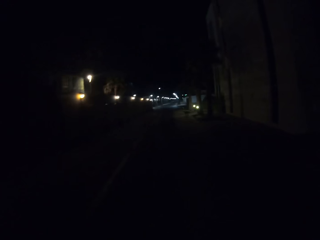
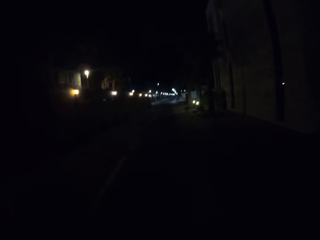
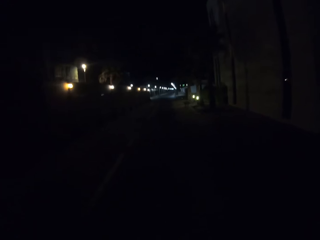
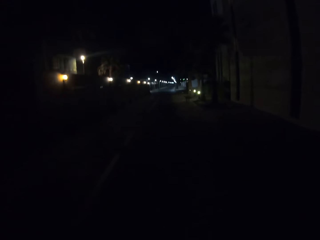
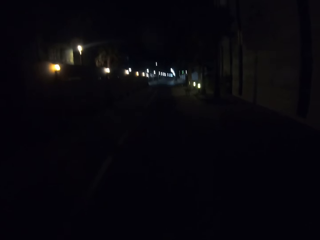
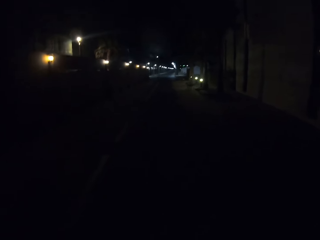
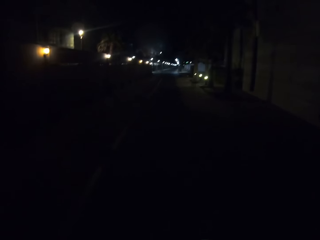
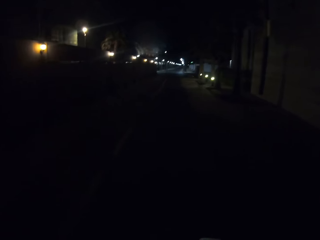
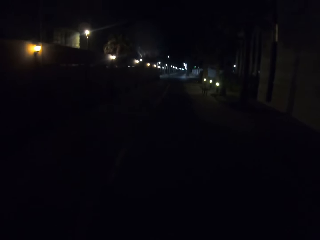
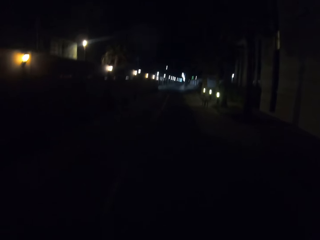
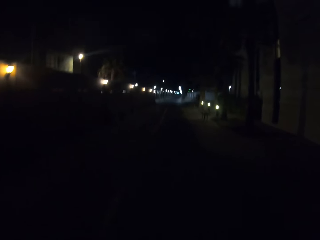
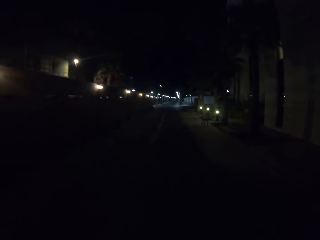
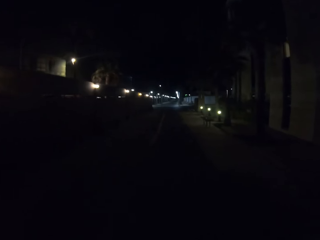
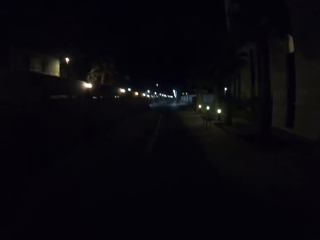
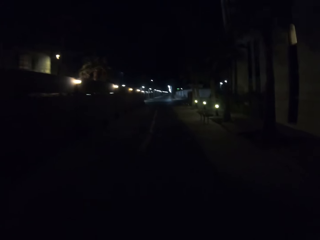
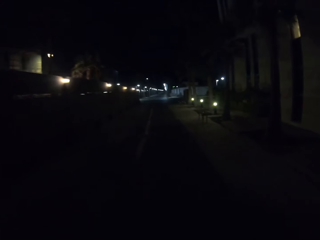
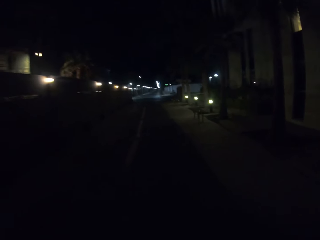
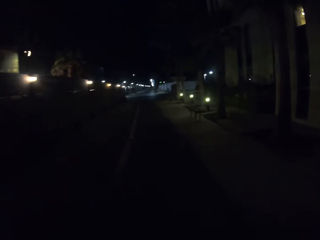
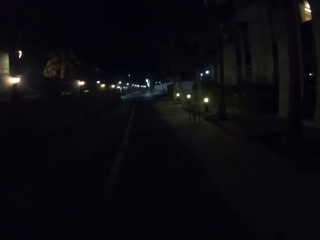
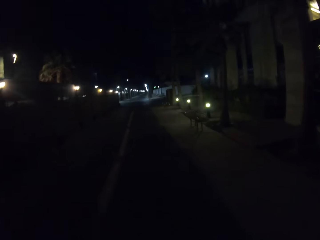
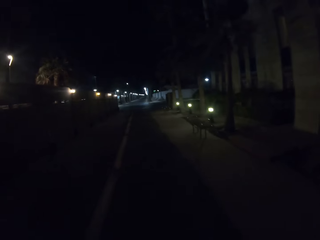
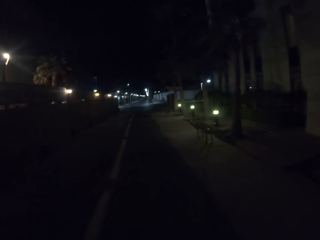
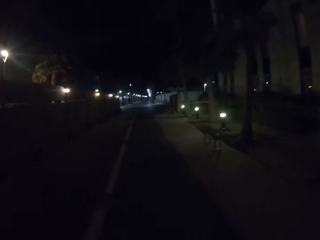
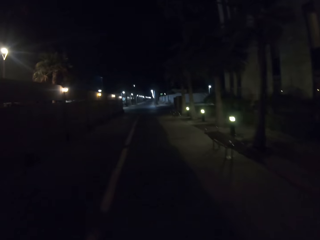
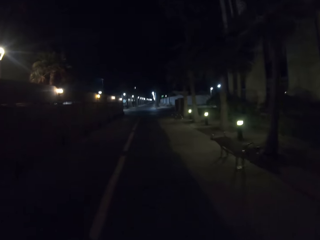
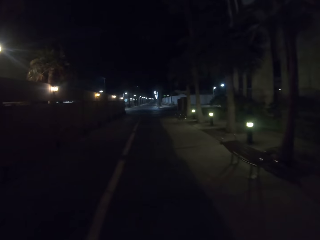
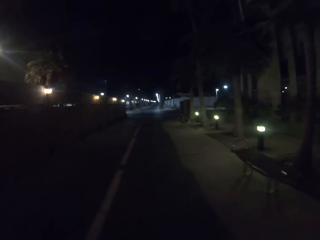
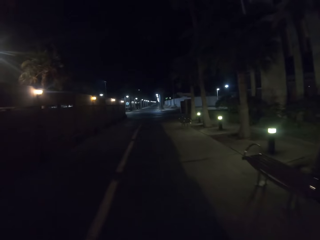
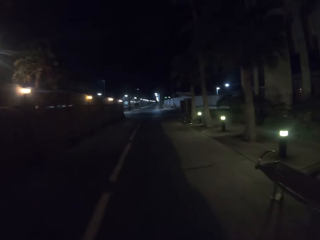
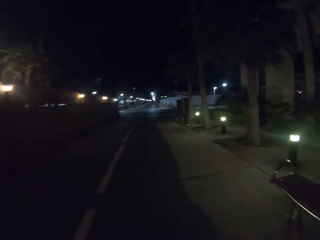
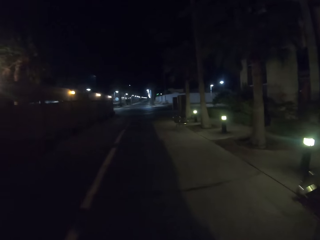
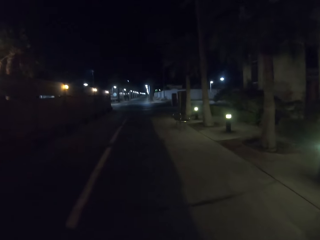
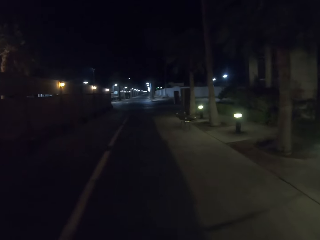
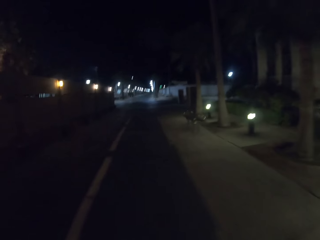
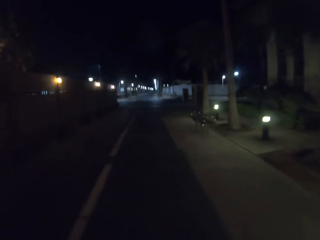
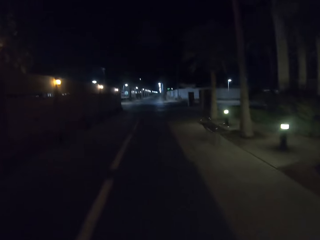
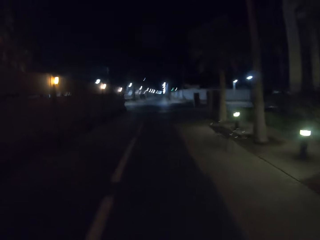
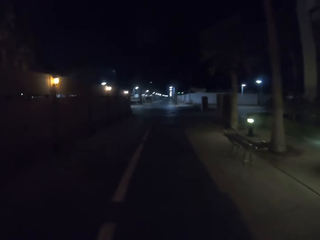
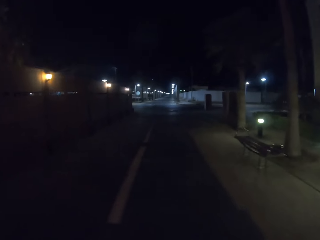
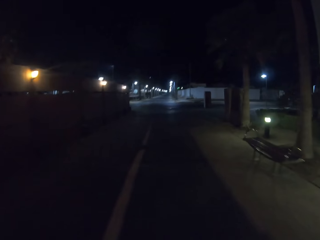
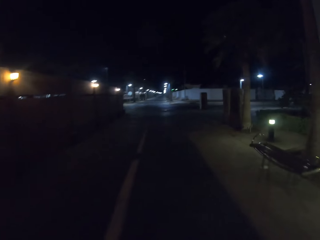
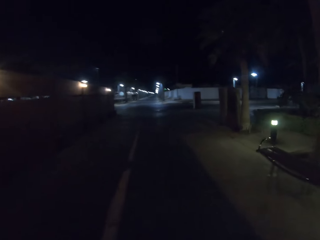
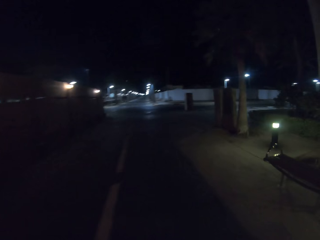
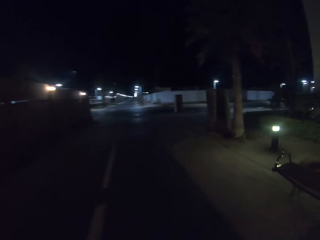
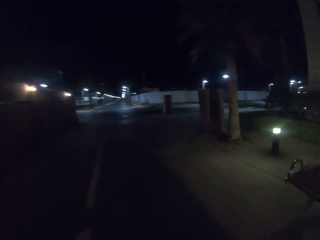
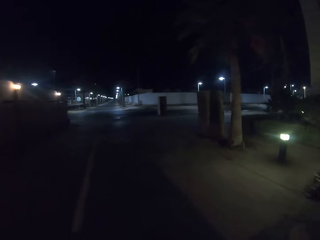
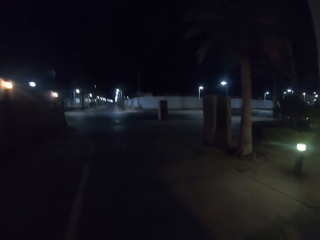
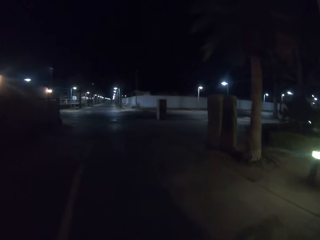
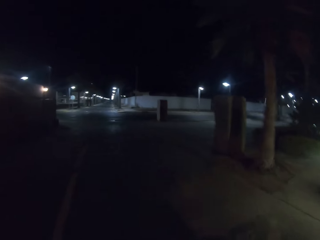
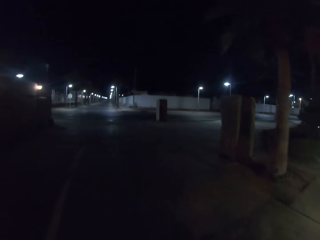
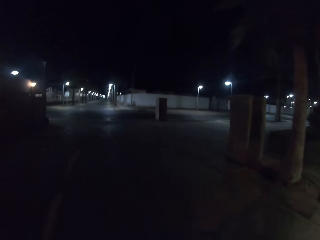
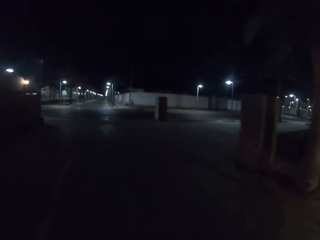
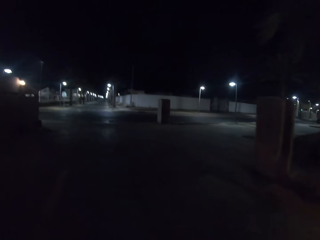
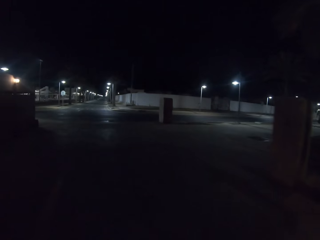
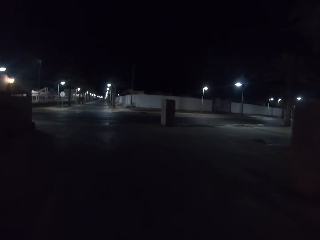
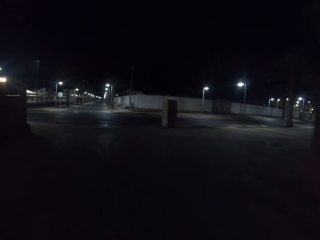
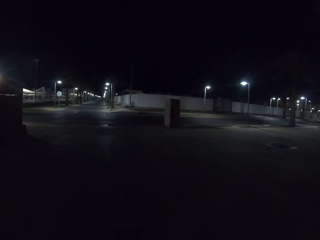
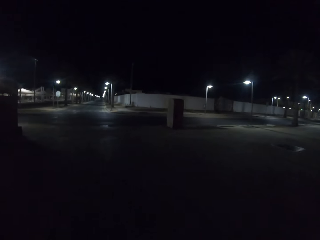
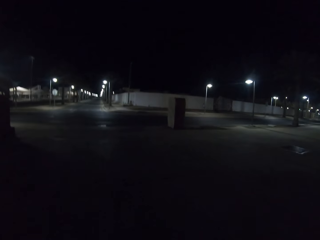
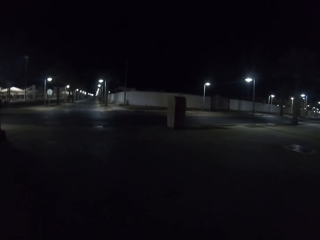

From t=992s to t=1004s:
The camera wearer rides the bicycle on the road around the estate. They ride on the tarmac.

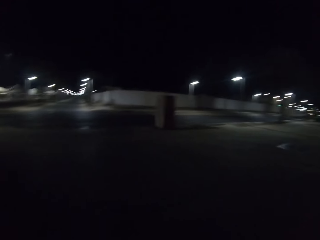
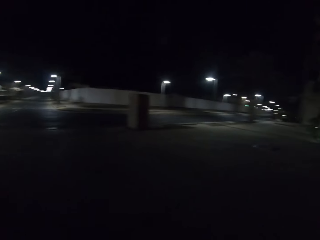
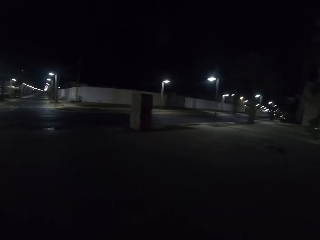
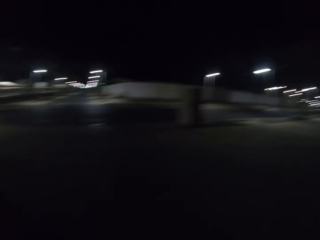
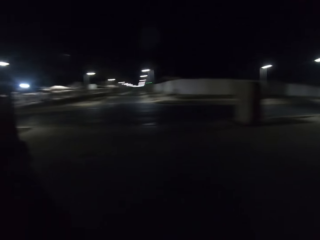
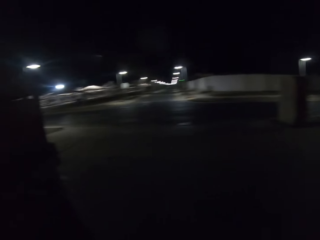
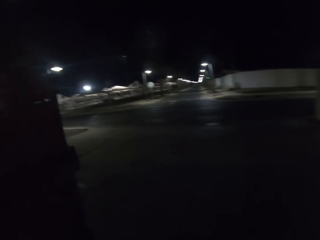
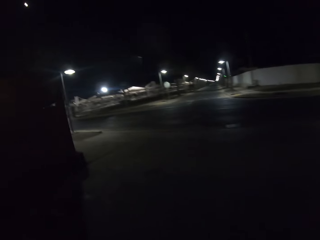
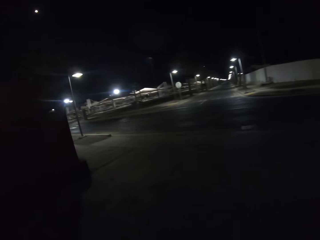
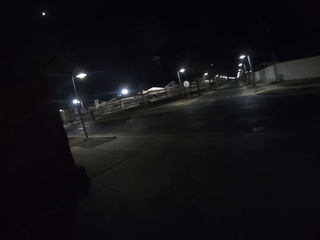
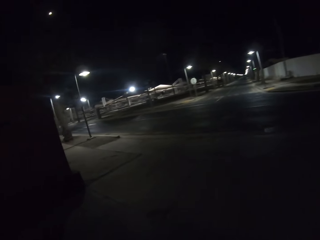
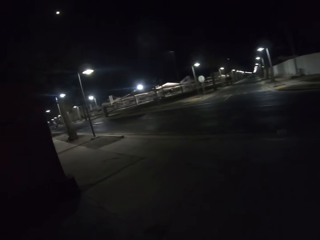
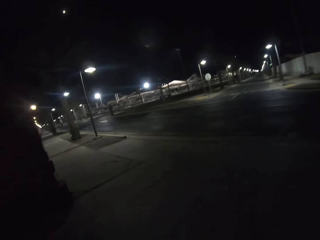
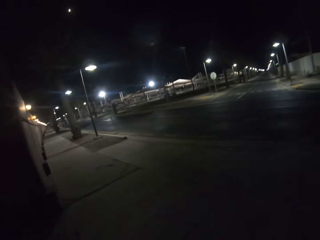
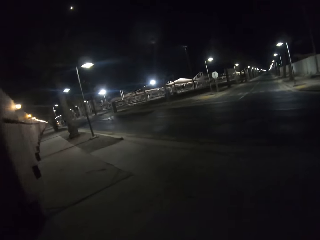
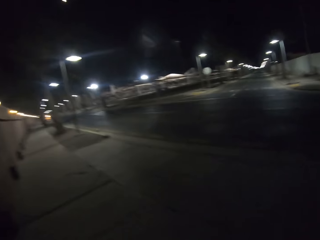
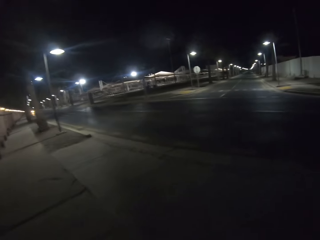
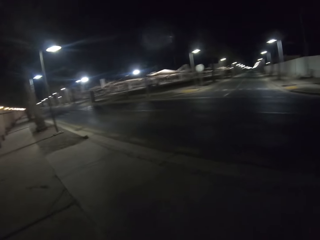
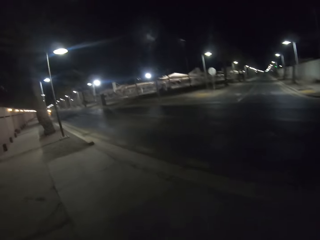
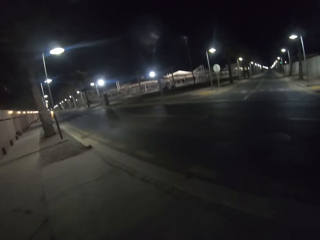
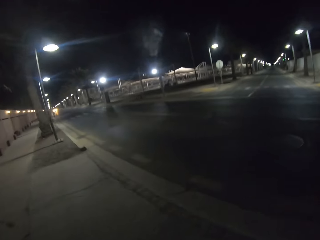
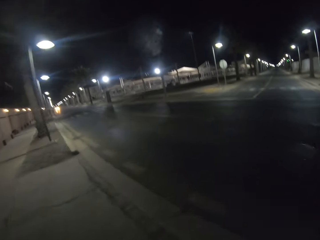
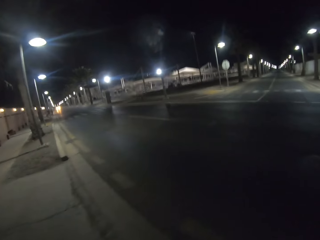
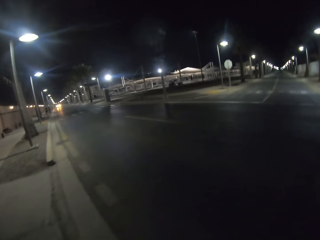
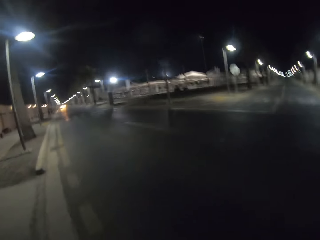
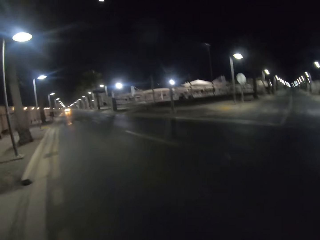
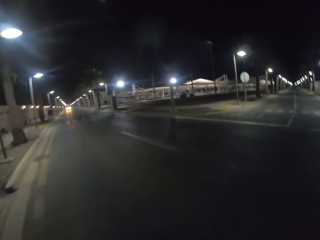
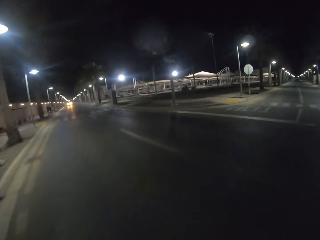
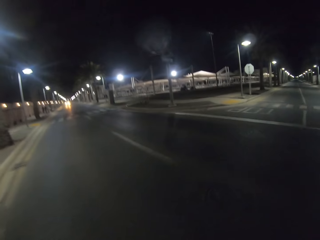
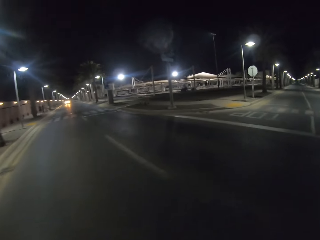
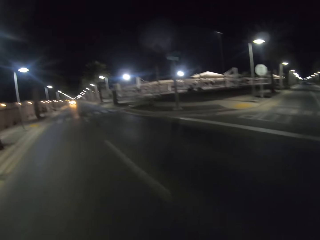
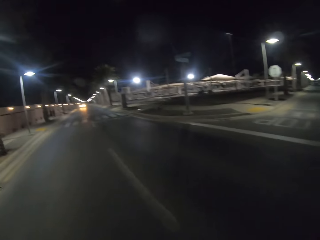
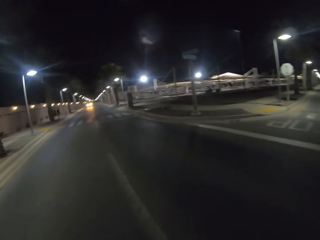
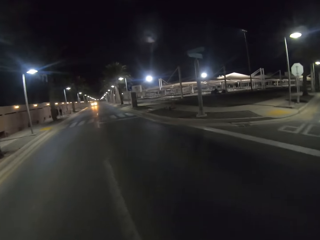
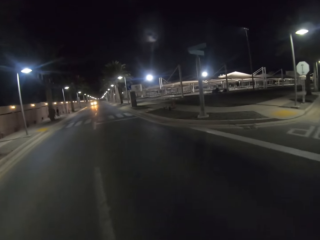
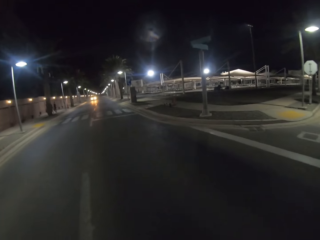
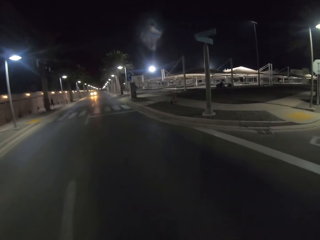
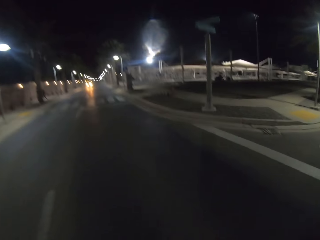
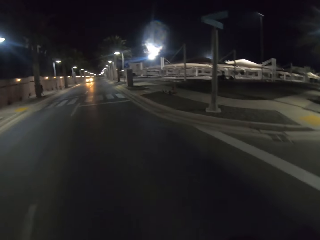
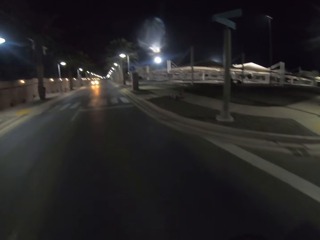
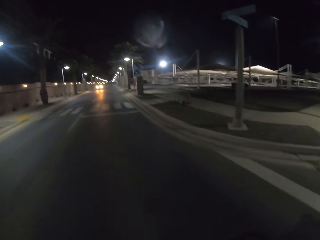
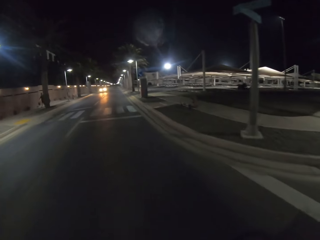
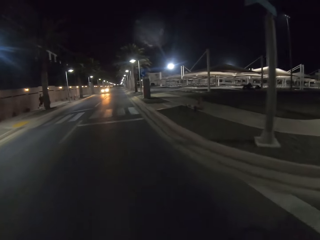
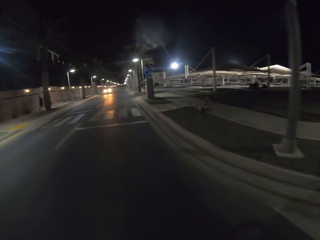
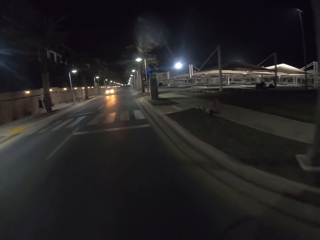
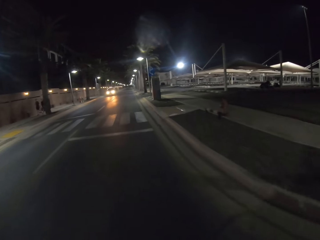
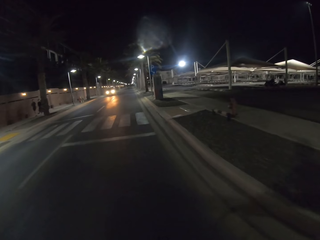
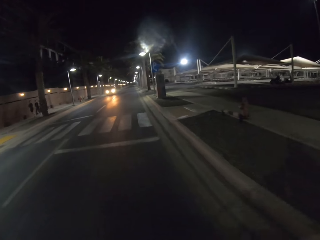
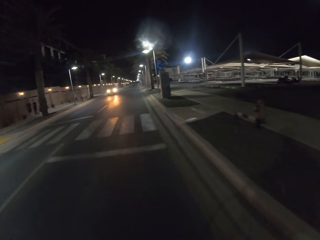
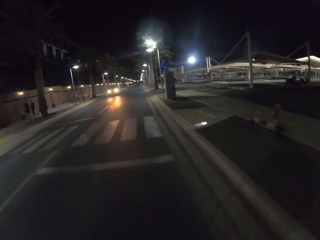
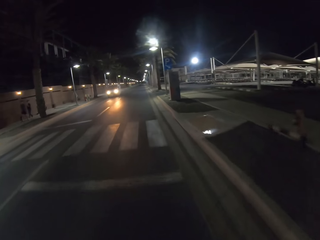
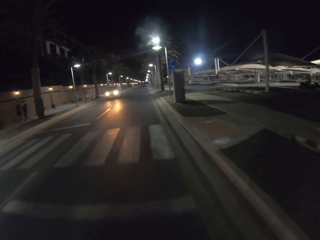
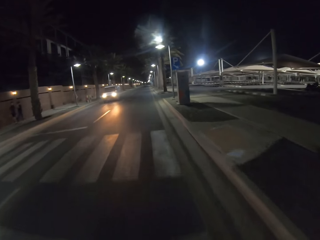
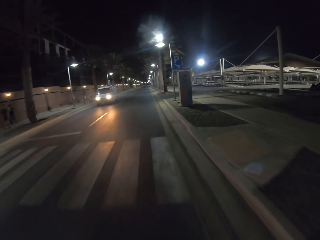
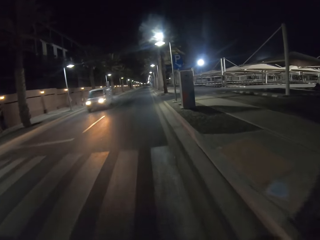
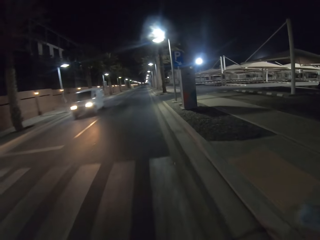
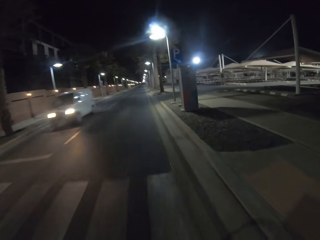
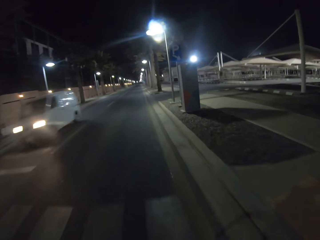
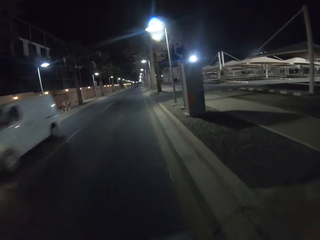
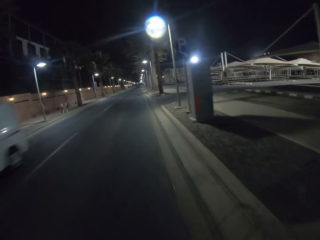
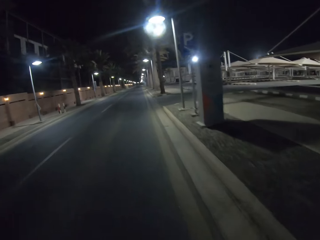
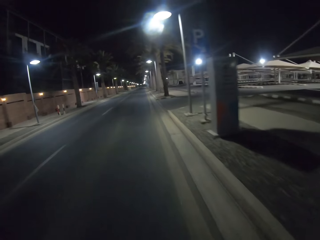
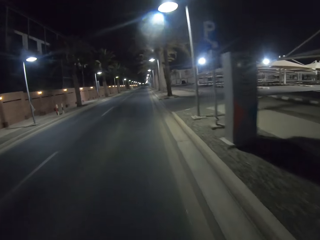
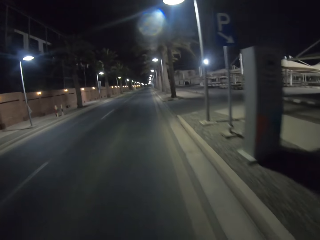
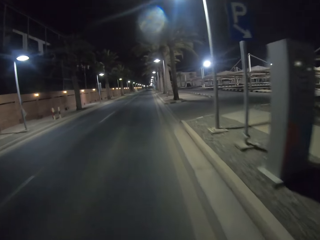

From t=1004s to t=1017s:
The camera wearer rides the bicycle on a sidewalk. They ride the bicycle on a road.
